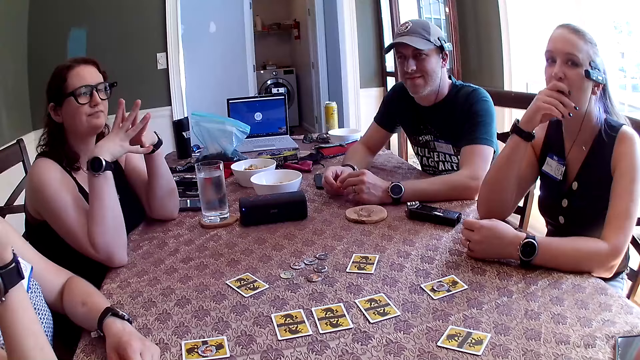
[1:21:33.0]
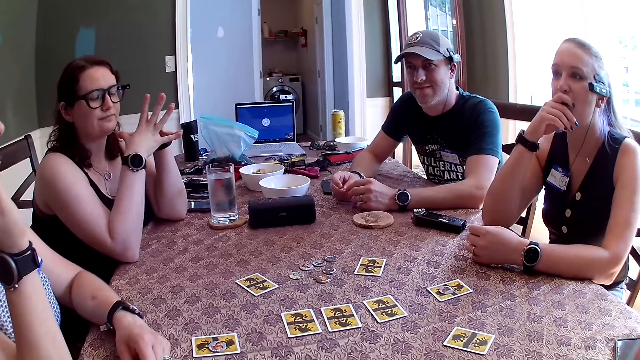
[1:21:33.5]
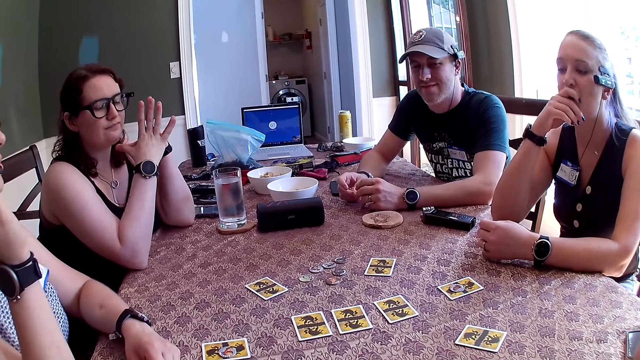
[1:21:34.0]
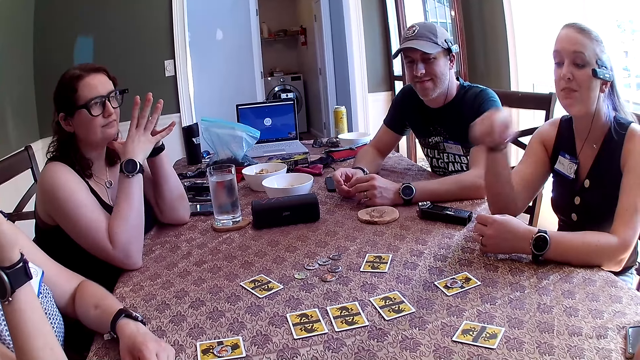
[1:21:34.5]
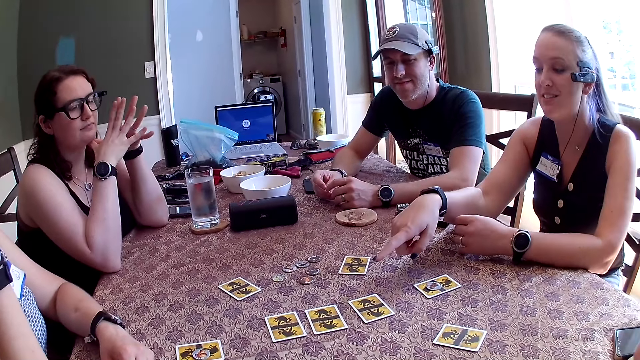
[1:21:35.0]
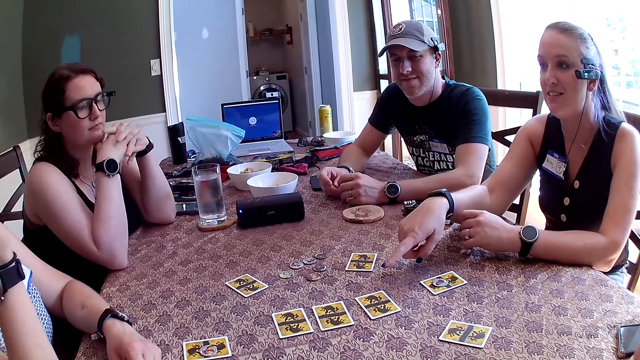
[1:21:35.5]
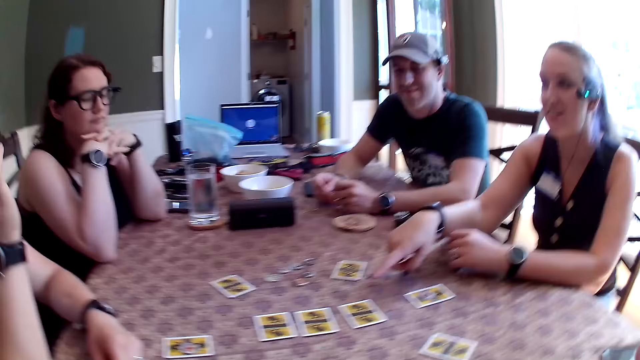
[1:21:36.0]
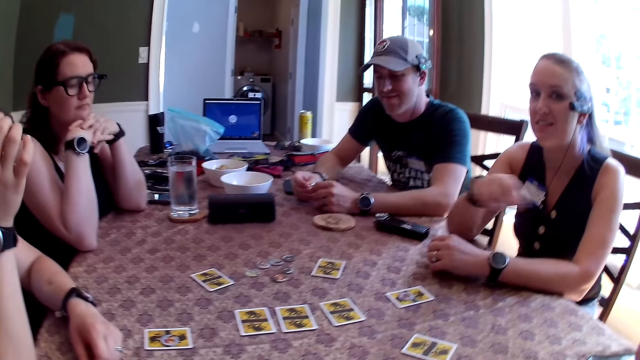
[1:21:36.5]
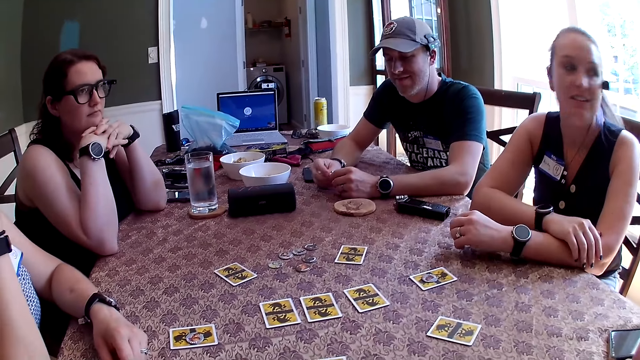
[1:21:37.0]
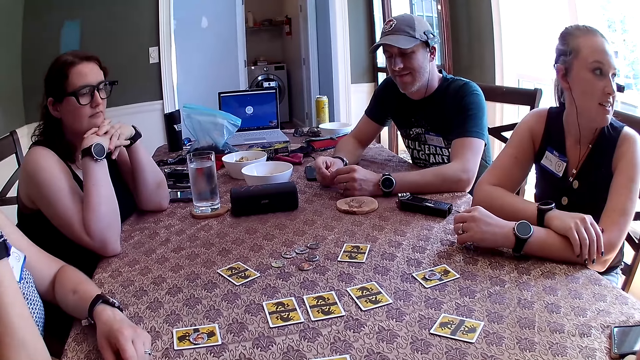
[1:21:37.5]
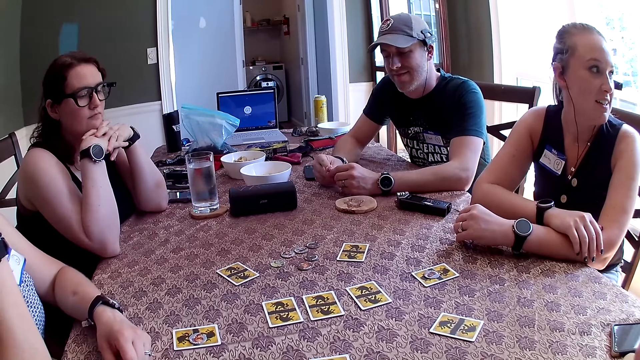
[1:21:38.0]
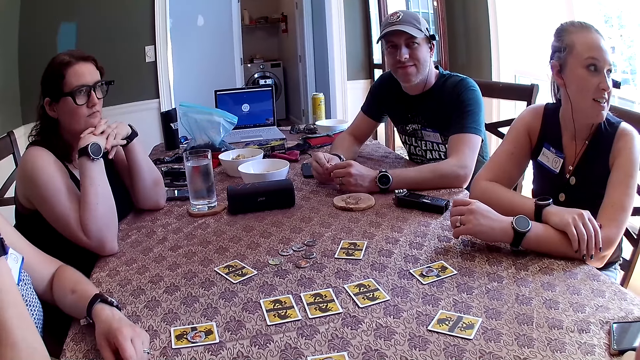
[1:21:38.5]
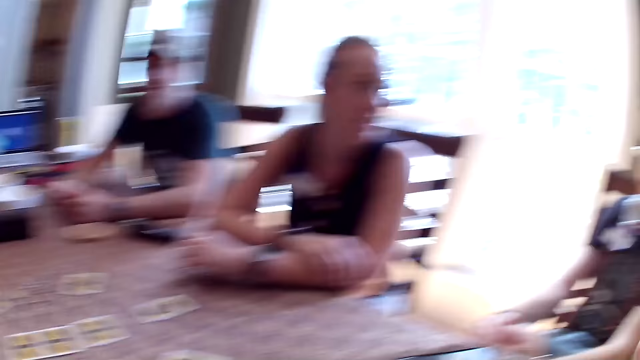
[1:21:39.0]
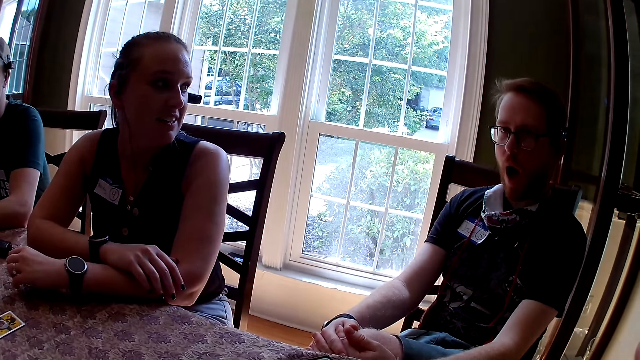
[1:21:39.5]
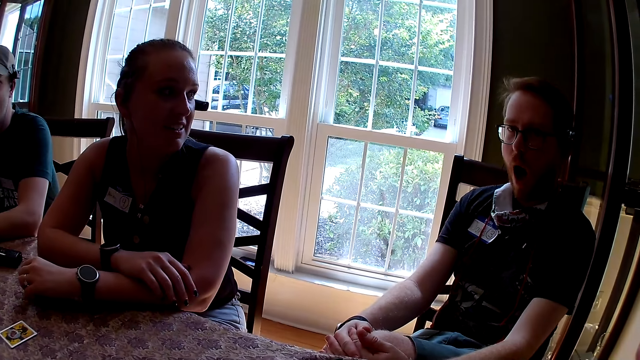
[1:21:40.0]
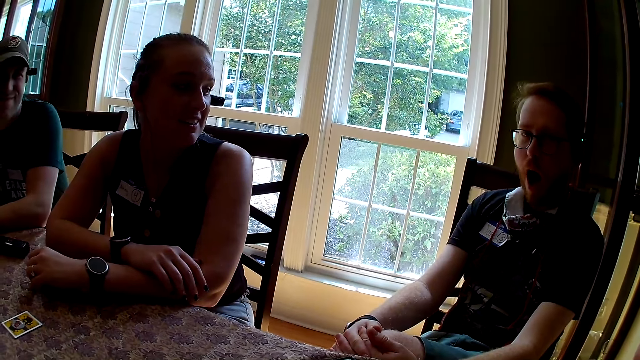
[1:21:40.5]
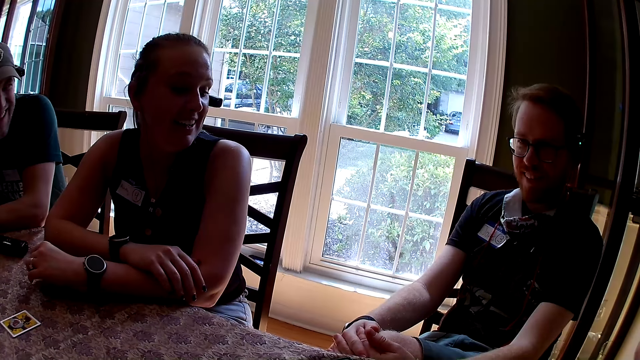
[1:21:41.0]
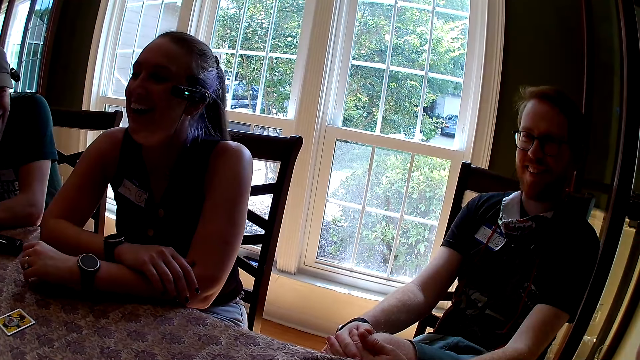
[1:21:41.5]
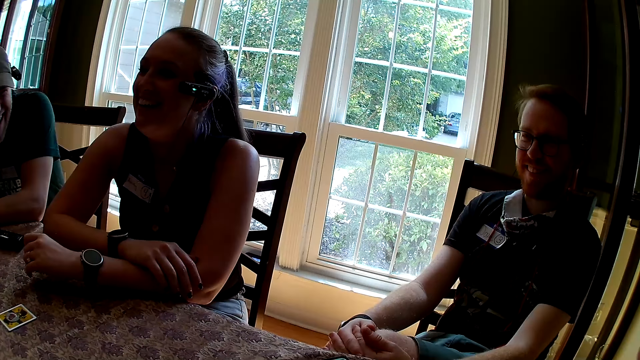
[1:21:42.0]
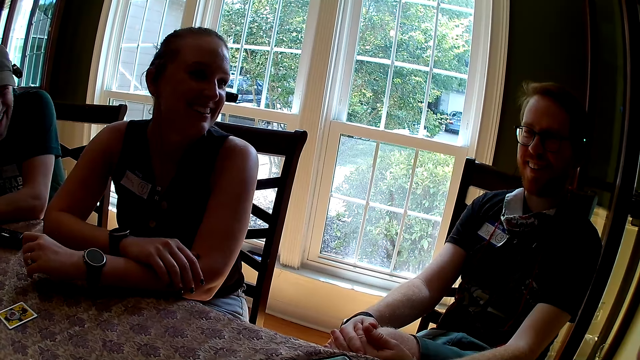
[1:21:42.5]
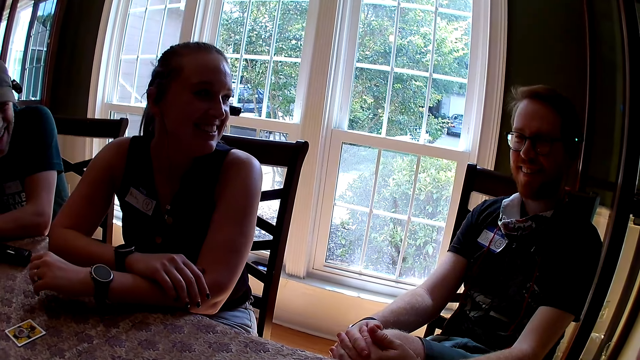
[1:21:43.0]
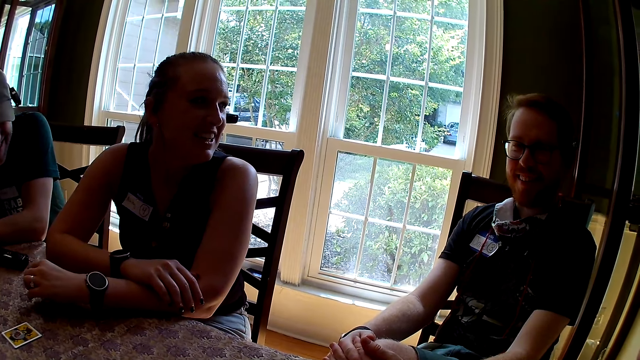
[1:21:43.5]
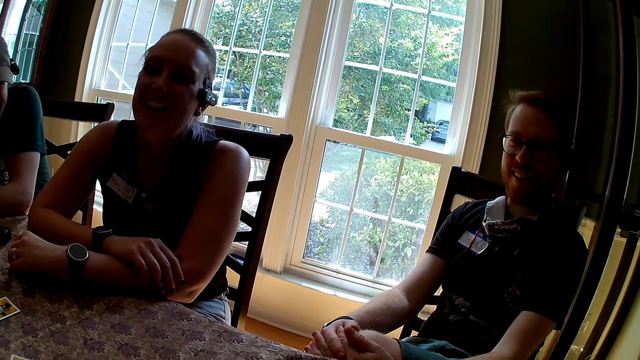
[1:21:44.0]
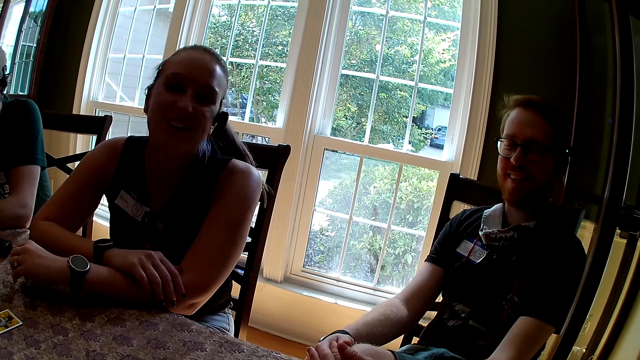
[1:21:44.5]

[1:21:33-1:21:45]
The camera wearer looks aside.

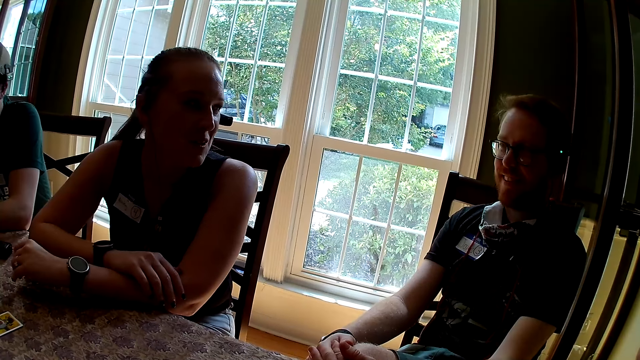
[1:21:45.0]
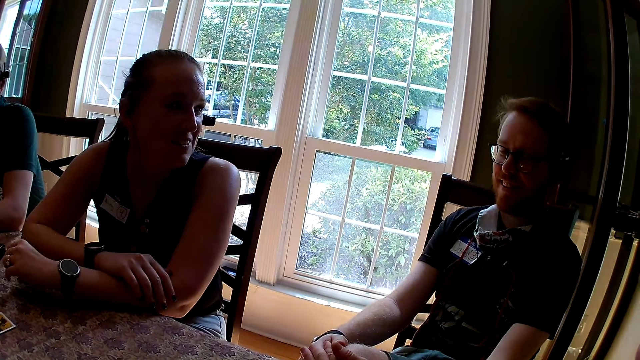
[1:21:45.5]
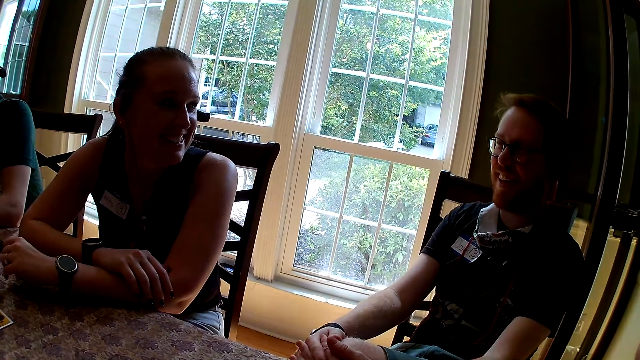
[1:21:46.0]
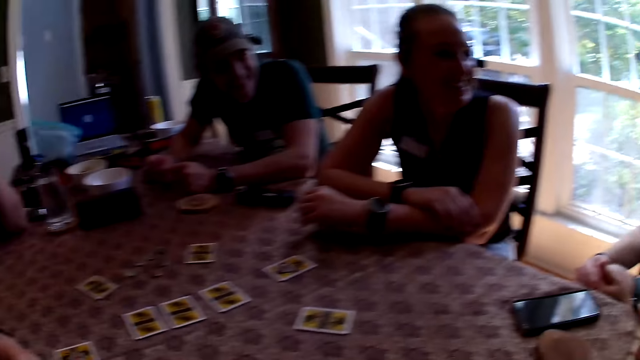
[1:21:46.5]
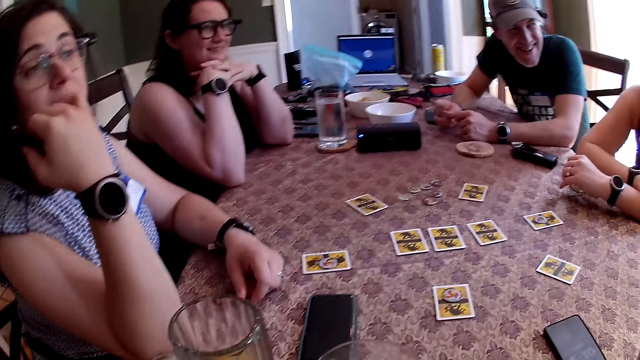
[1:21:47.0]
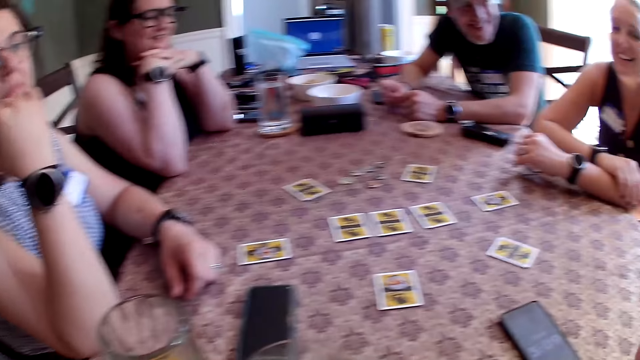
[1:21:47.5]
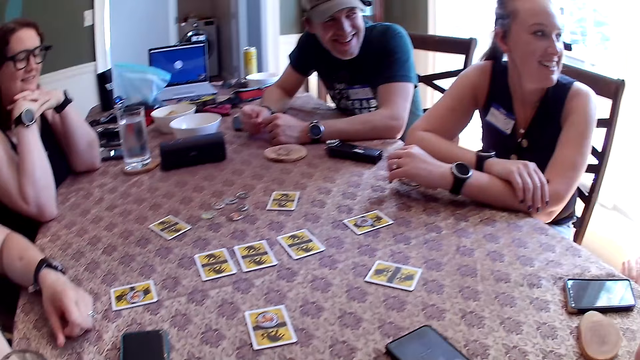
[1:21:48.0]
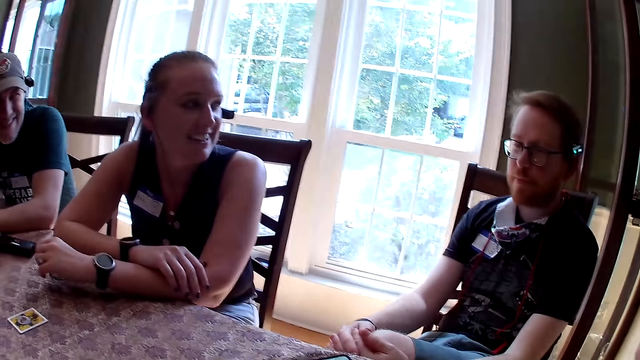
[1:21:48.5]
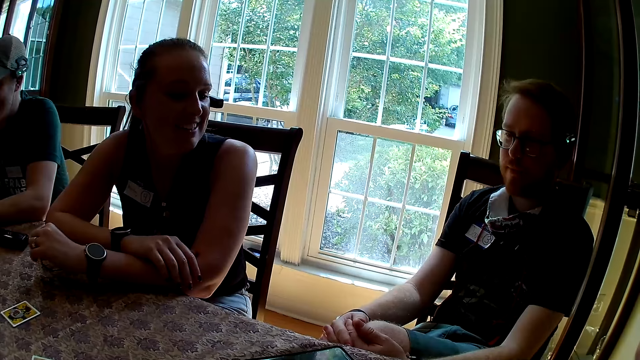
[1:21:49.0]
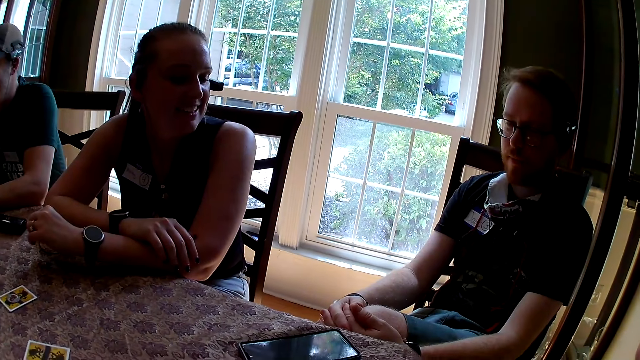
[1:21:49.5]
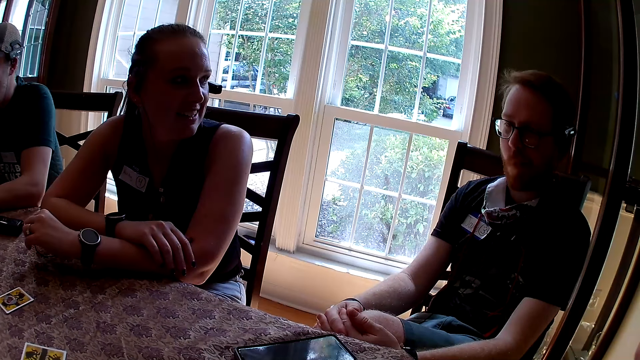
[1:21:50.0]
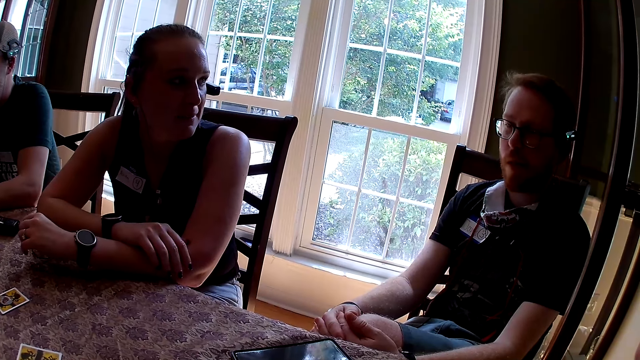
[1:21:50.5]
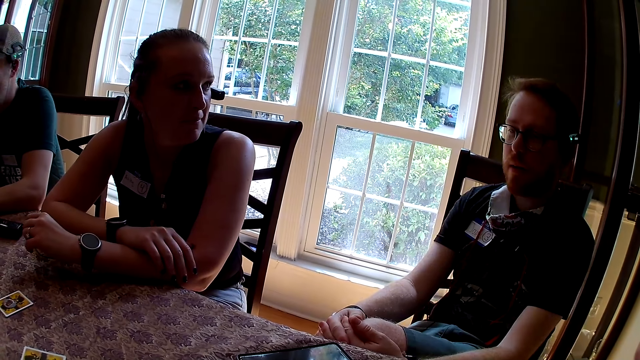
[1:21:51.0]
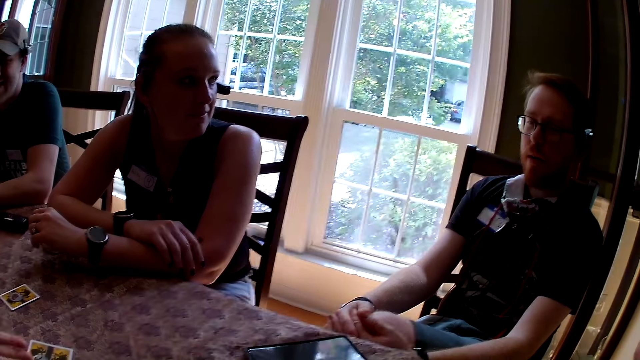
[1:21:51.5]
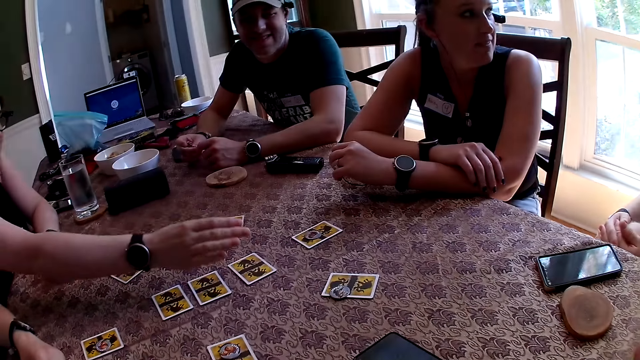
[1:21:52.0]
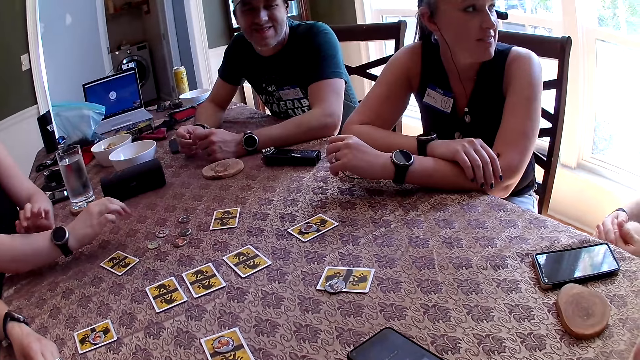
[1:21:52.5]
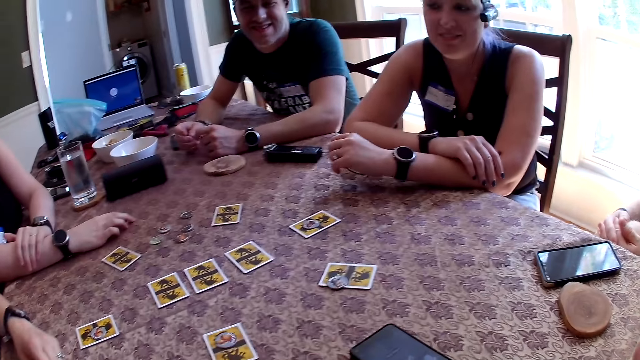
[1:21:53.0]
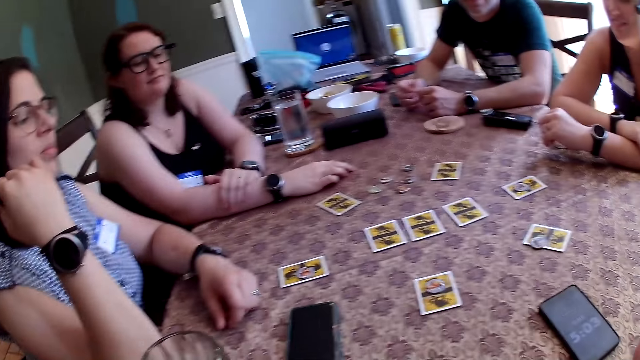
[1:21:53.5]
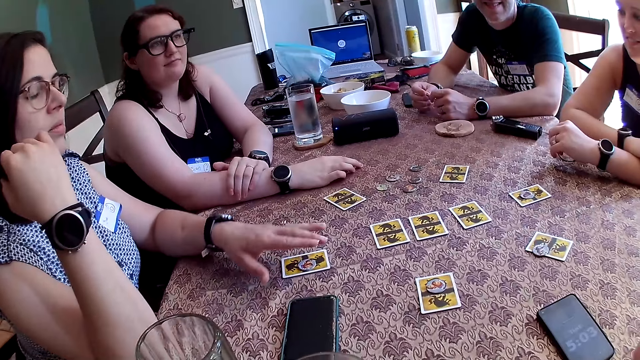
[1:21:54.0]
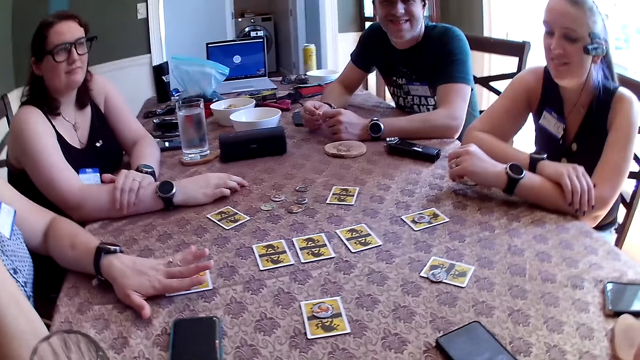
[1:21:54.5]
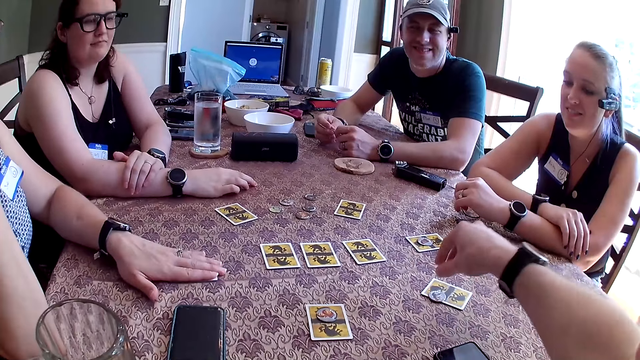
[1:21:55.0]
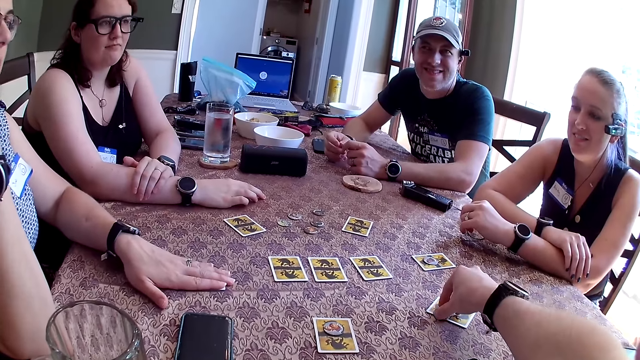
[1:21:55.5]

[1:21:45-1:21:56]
The camera wearer looks forward. They look aside. A woman puts a token on a card with her right hand. The camera wearer looks forward. Another woman places her left hand over a card on the table. The camera wearer picks a coin from the table with the right hand.
